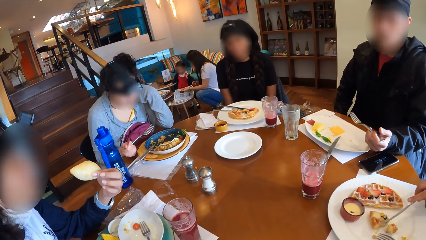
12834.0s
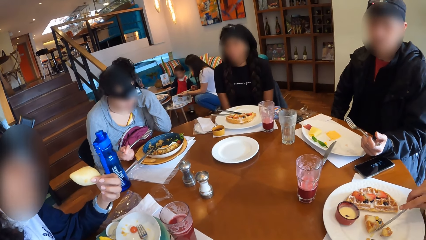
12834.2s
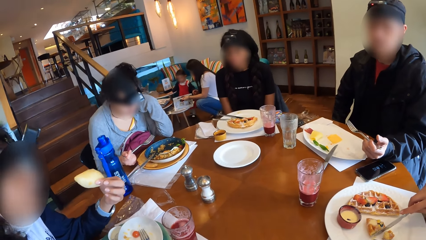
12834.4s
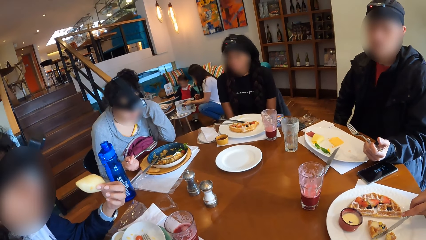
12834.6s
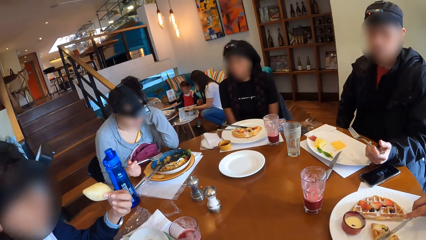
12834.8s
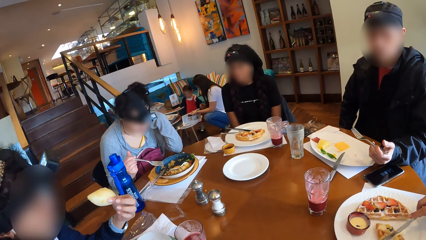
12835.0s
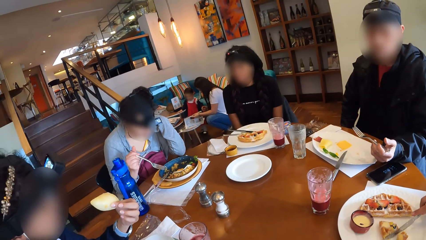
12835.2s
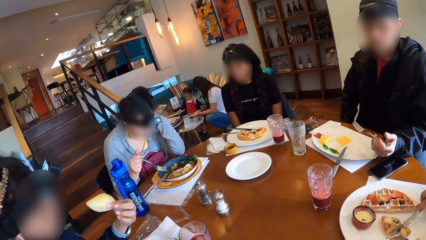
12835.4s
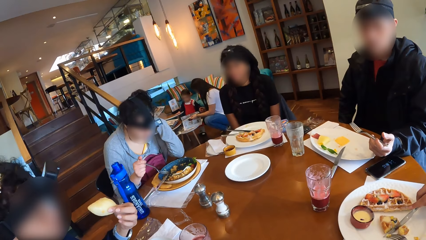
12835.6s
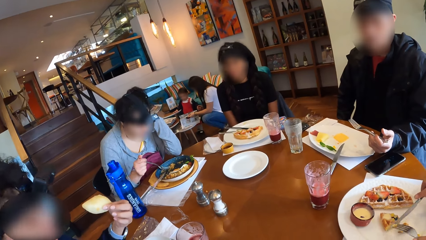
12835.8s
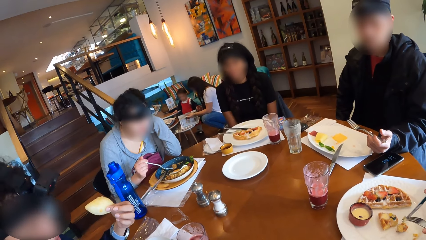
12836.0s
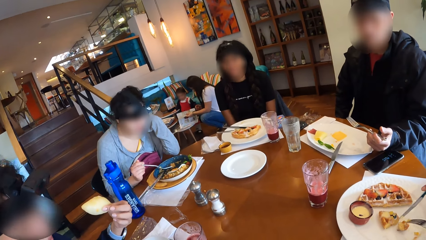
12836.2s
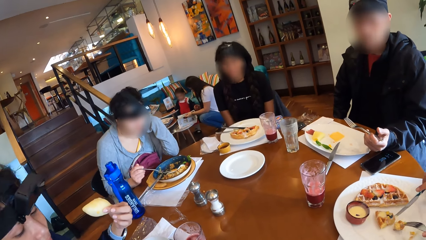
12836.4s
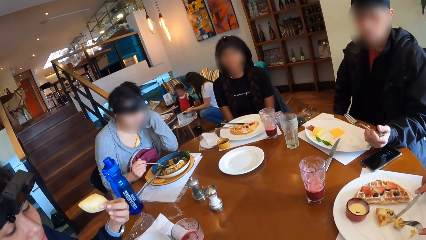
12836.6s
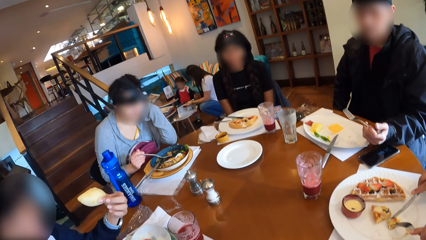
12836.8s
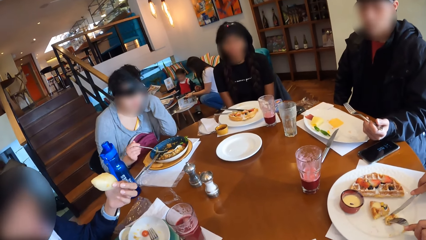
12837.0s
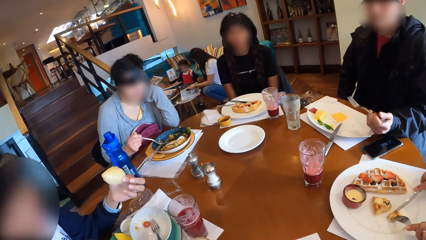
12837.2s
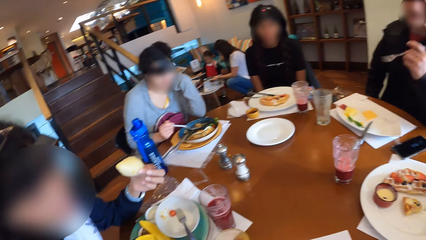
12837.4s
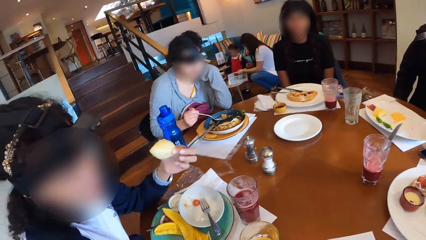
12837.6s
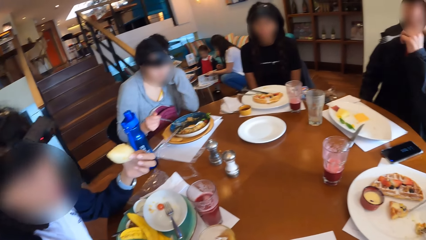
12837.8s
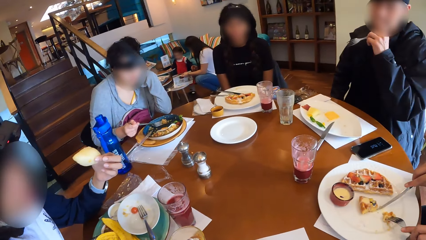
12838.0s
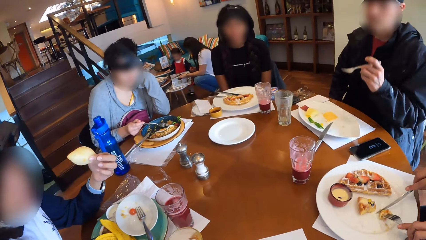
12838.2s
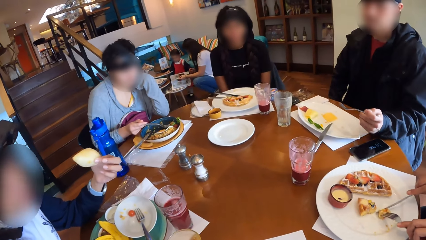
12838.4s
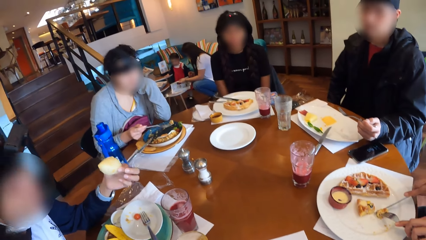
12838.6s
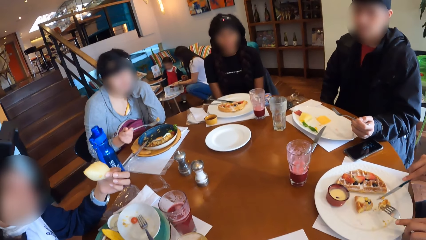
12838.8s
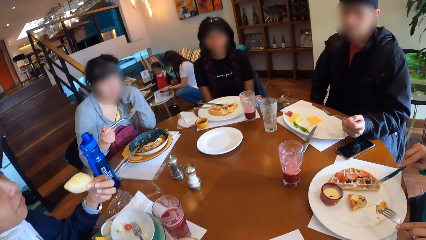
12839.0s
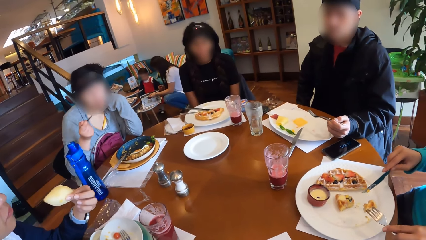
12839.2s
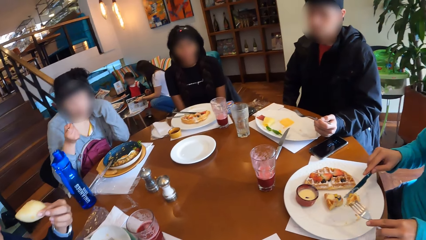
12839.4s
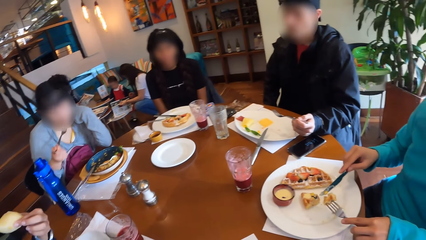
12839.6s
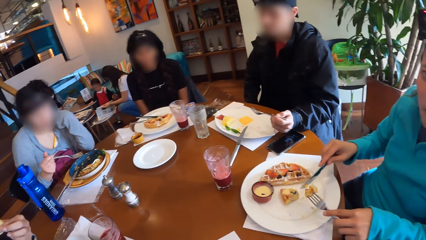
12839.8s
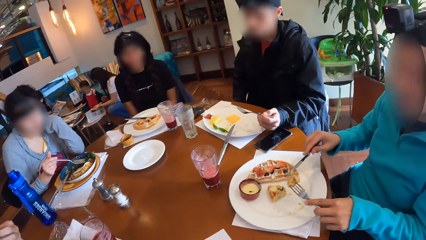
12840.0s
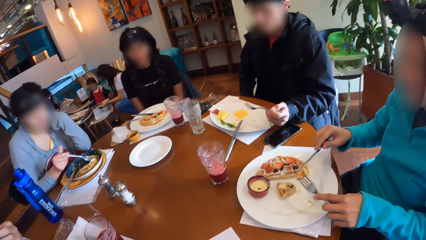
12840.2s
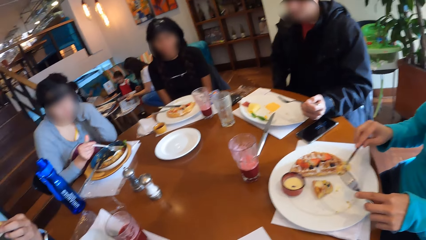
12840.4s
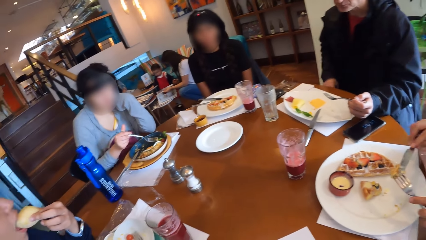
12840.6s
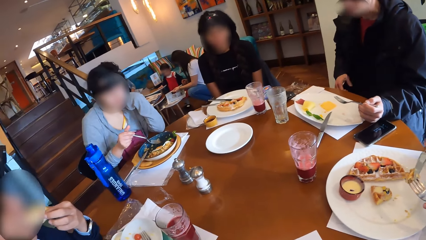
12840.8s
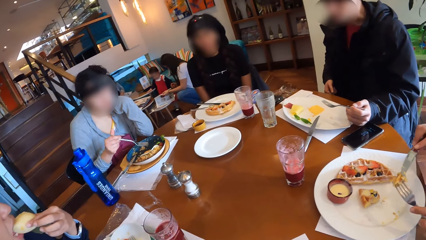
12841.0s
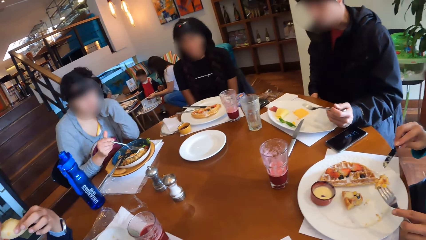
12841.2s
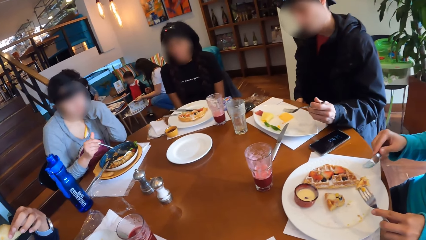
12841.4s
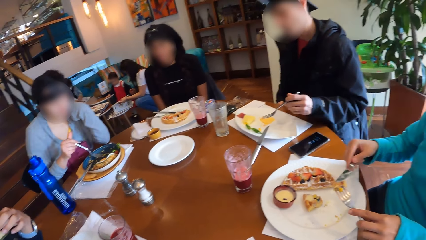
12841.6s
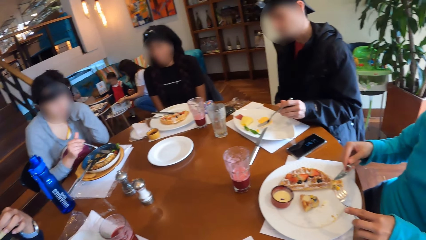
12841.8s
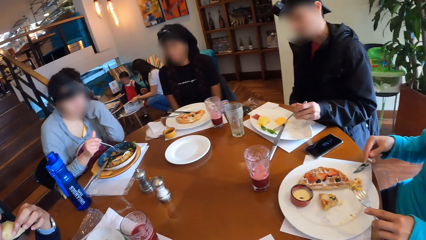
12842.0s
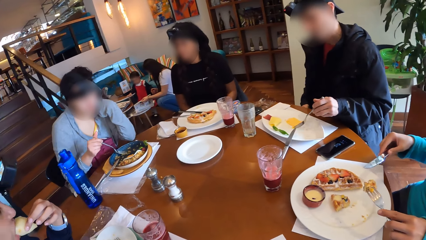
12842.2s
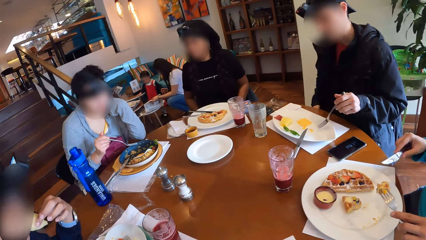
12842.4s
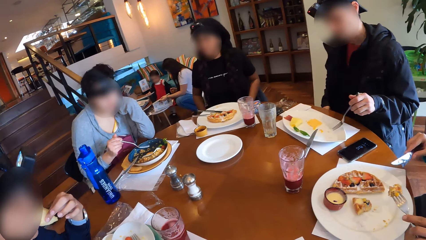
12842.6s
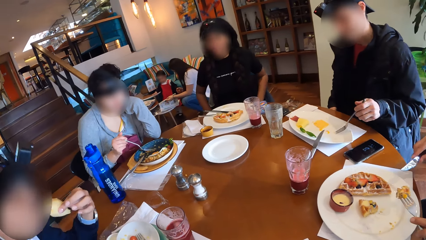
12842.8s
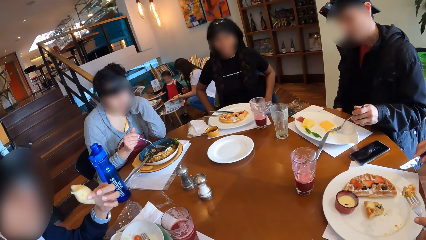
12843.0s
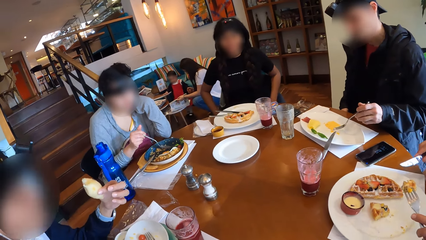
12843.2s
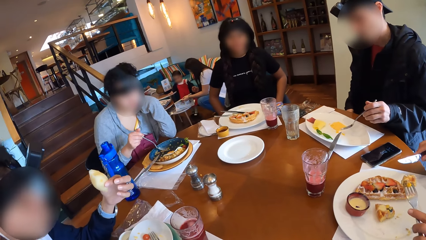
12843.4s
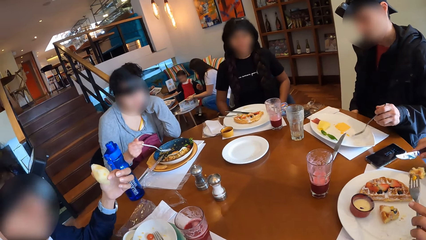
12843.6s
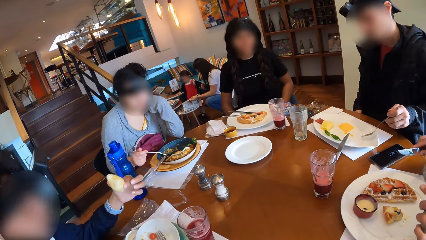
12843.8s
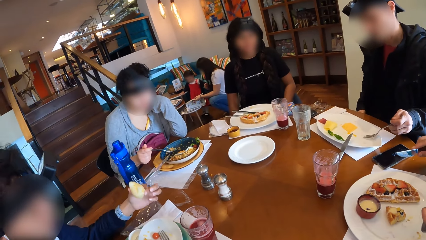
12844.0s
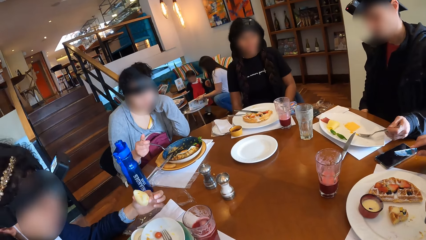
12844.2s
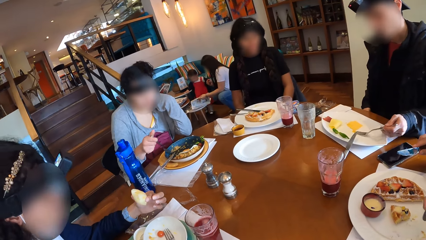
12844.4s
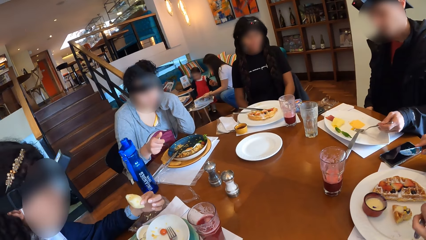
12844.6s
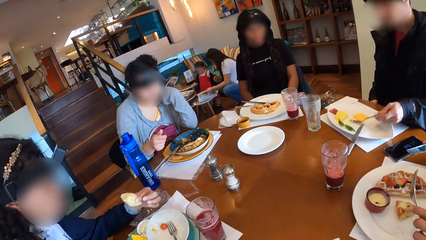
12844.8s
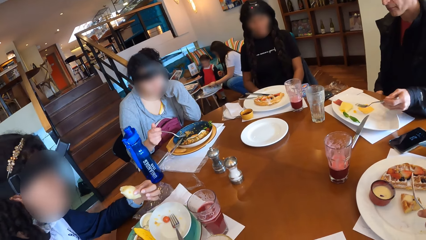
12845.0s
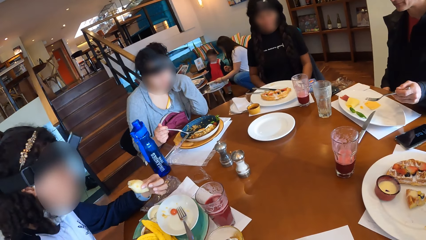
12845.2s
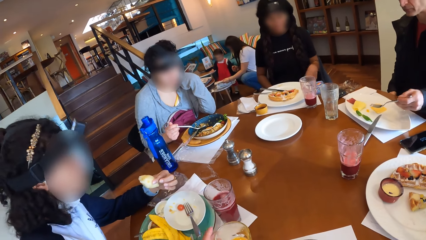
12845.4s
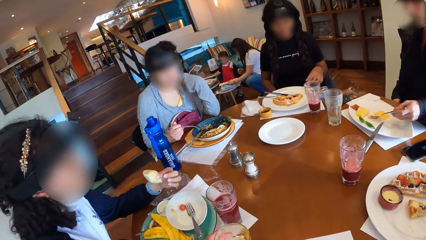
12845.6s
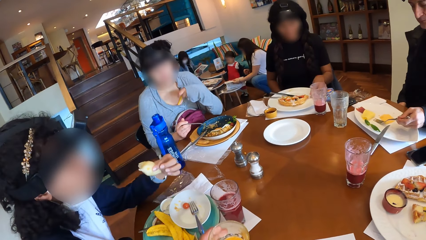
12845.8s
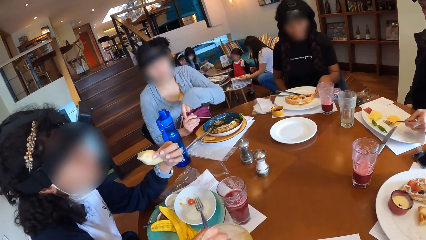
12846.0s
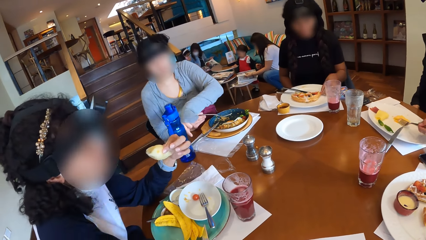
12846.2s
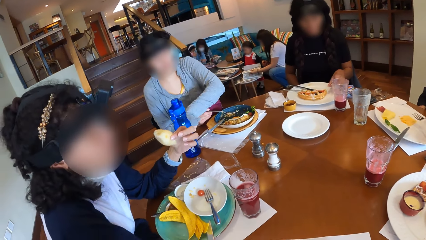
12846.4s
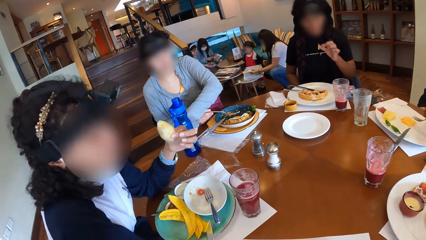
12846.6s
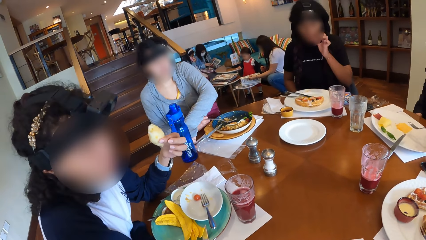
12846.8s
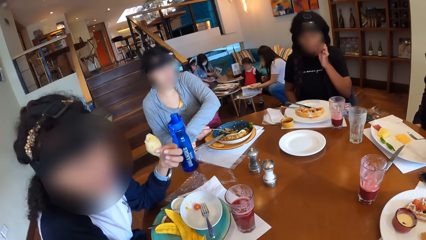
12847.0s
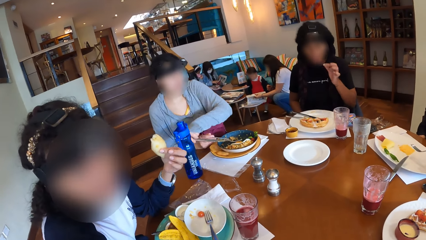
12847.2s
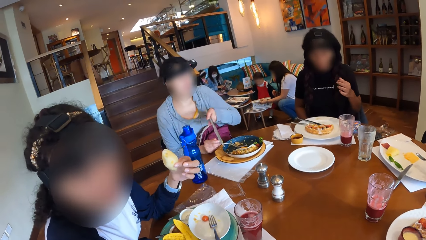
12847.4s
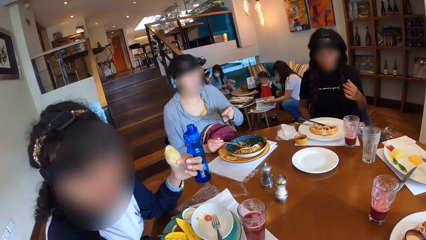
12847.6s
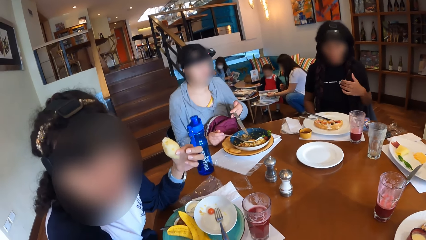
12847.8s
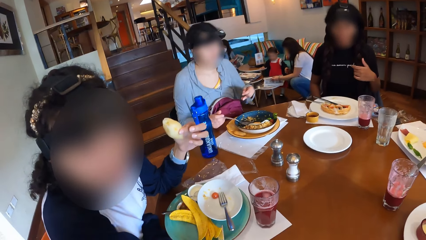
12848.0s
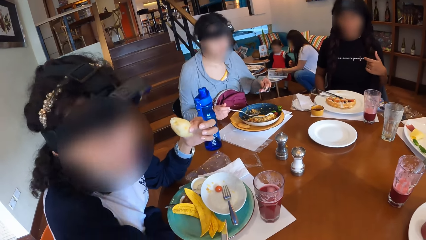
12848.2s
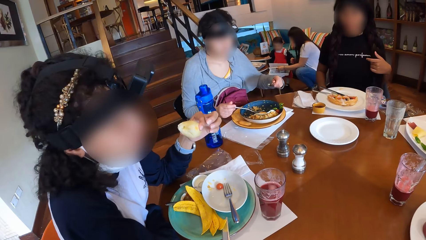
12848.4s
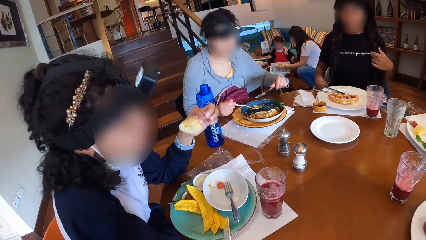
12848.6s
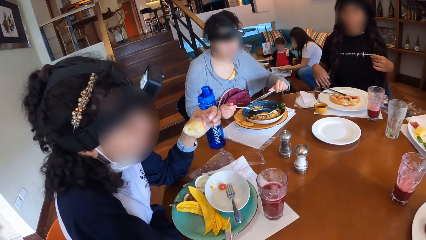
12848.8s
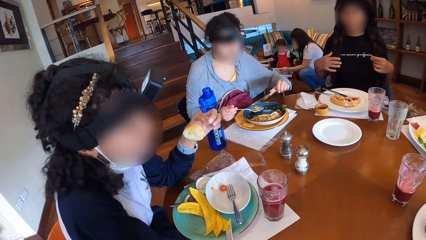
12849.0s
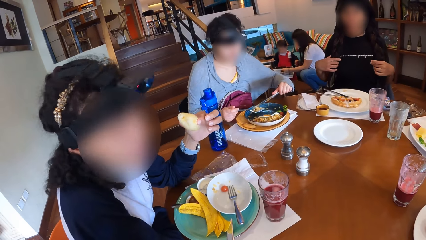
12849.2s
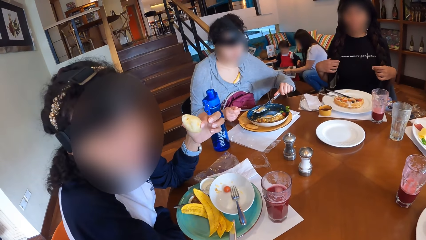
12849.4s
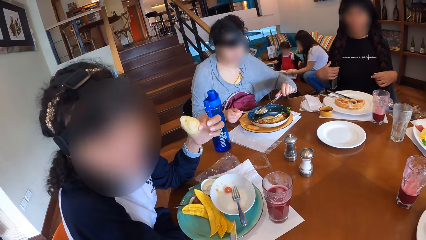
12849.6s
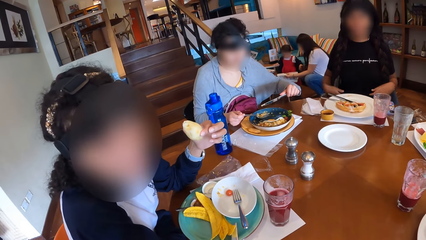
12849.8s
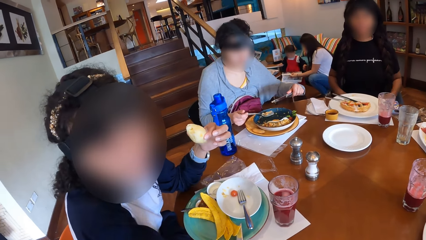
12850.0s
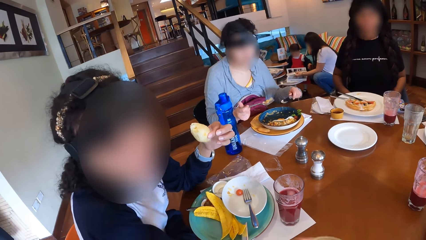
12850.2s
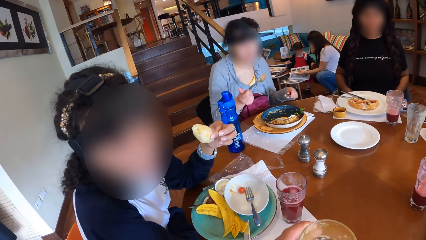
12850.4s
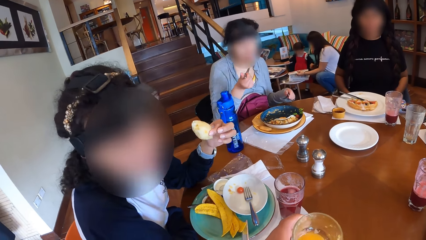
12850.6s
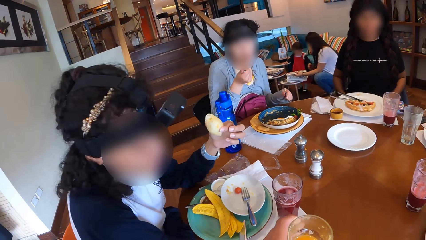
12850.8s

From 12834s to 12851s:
A woman eats the waffles on the plate with the table knife and fork in her right hand into her mouth. A man raises his left hand to his mouth. Another woman scoops salad from her plate on the table with the fork in her right hand. The second woman eats the salad in the fork in her right hand. A third woman eats the pie in her left hand. A fourth woman picks a piece of waffle from the plate on the table with her left hand. The second woman picks a table knife from the table with her left hand. The camera wearer picks up juice. The third woman interacts with the camera wearer. The fourth woman puts the piece of waffle in her left hand in her mouth, holds her hair with her left hand, and holds her hair with her right hand. The second woman adjusts the salad in the fork with the table knife in her left hand. The camera wearer looks around. The second woman eats the salad with the fork in her right hand.
